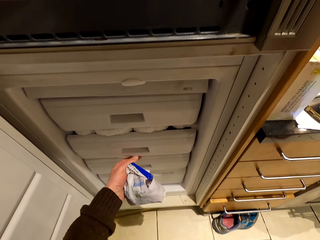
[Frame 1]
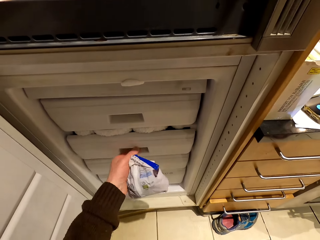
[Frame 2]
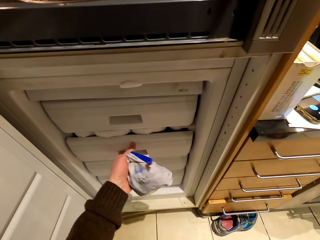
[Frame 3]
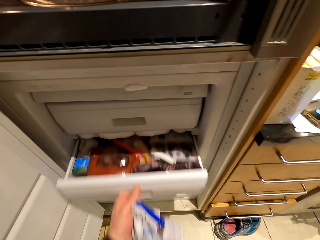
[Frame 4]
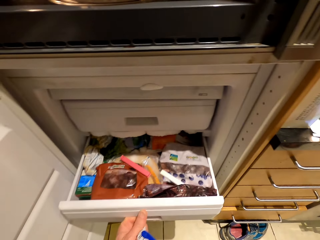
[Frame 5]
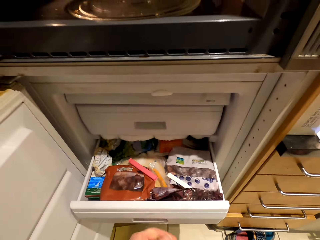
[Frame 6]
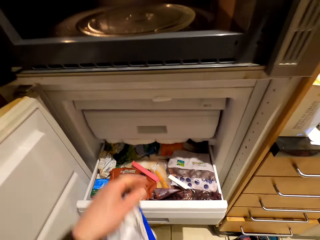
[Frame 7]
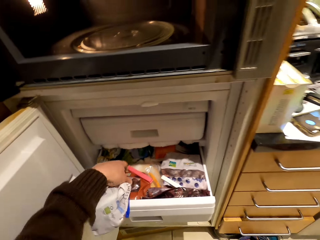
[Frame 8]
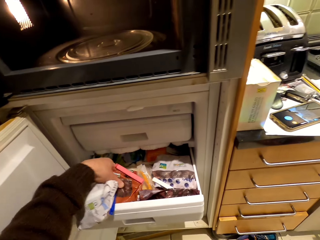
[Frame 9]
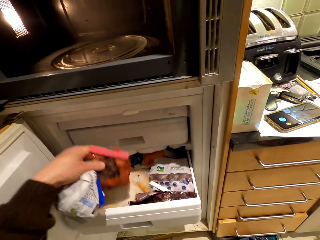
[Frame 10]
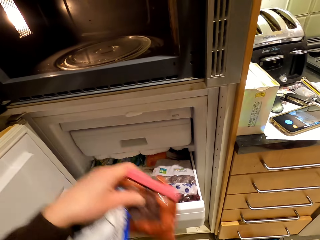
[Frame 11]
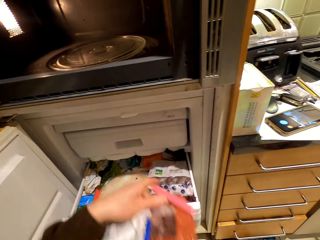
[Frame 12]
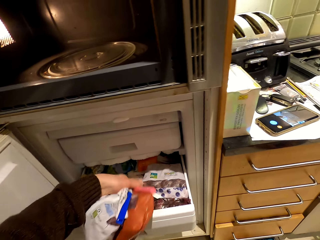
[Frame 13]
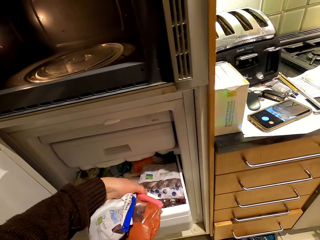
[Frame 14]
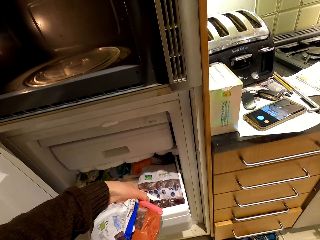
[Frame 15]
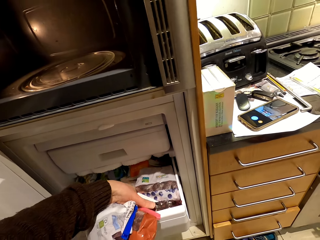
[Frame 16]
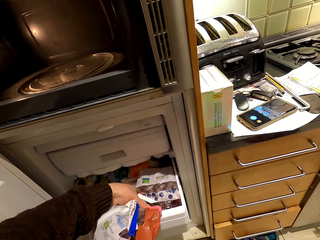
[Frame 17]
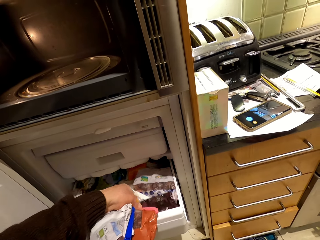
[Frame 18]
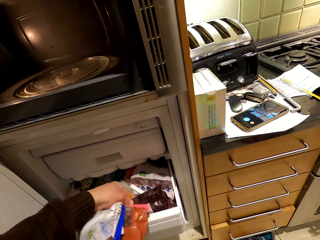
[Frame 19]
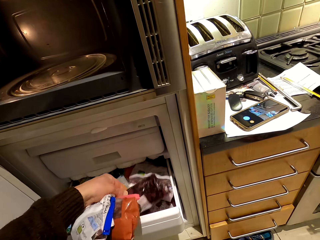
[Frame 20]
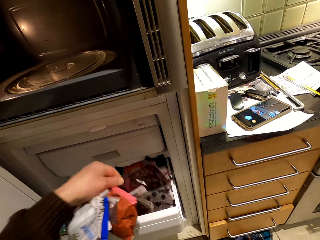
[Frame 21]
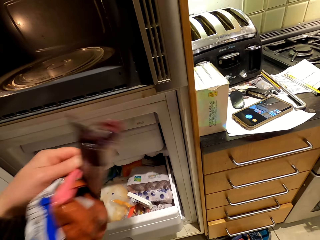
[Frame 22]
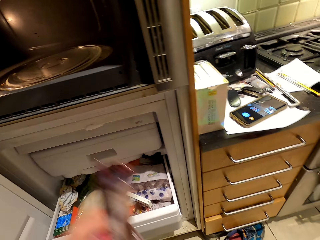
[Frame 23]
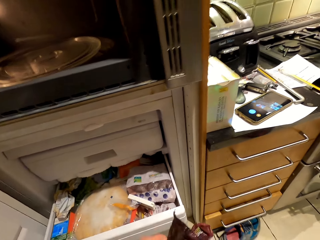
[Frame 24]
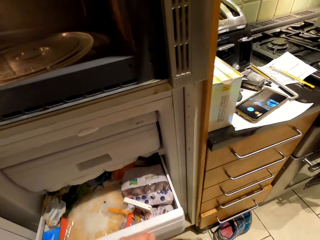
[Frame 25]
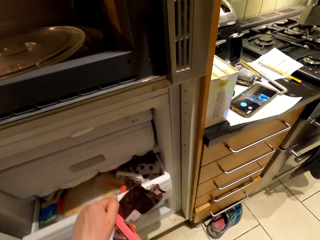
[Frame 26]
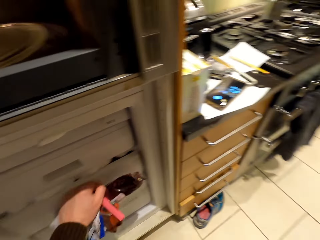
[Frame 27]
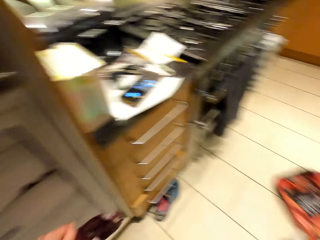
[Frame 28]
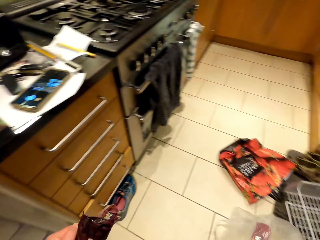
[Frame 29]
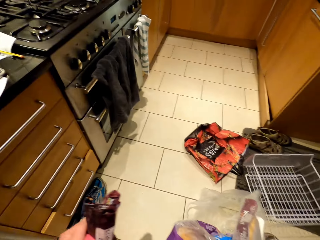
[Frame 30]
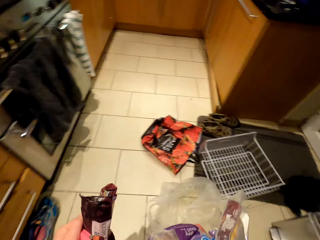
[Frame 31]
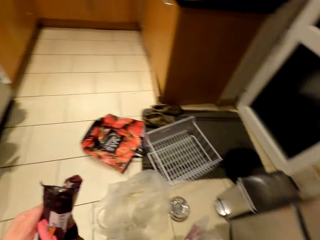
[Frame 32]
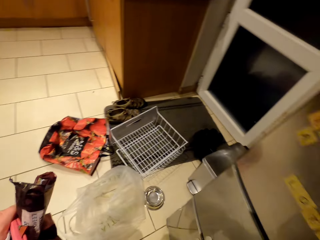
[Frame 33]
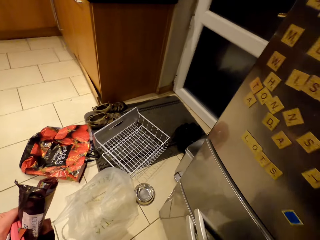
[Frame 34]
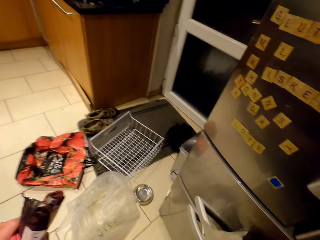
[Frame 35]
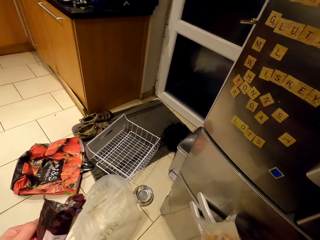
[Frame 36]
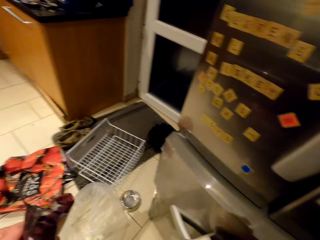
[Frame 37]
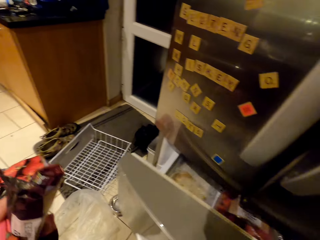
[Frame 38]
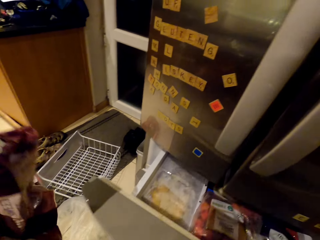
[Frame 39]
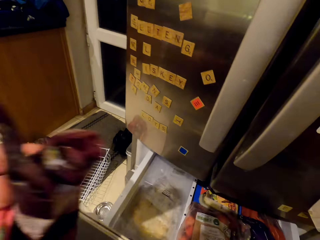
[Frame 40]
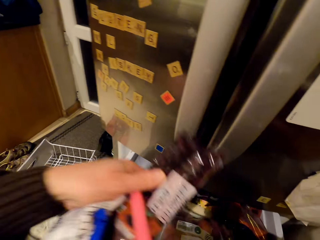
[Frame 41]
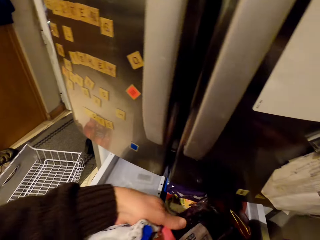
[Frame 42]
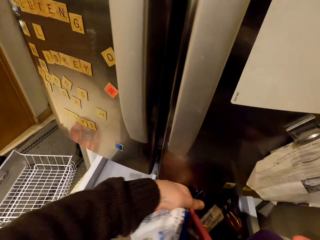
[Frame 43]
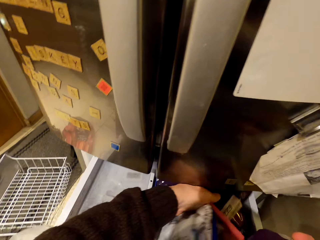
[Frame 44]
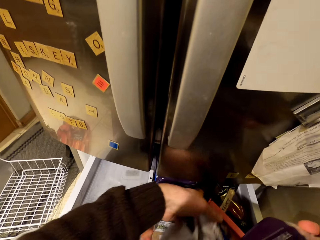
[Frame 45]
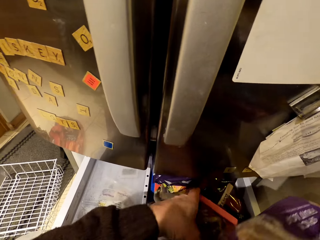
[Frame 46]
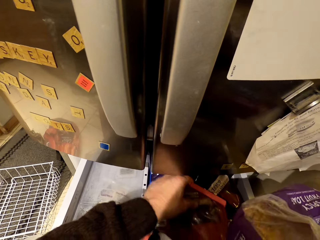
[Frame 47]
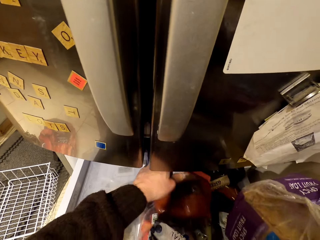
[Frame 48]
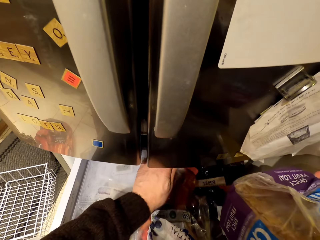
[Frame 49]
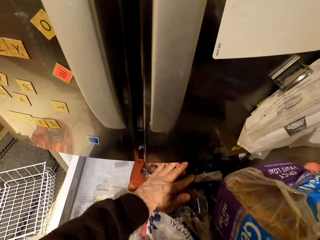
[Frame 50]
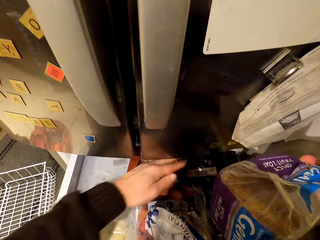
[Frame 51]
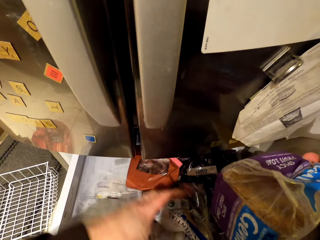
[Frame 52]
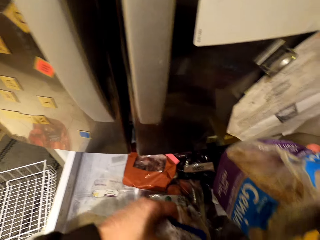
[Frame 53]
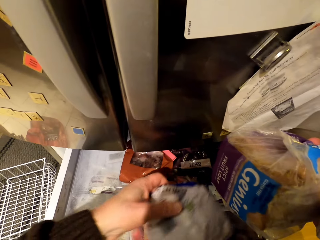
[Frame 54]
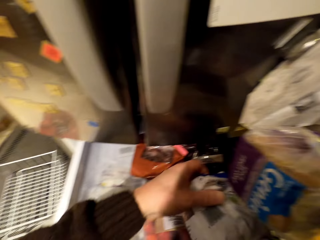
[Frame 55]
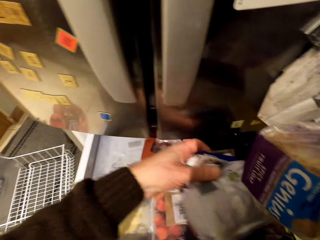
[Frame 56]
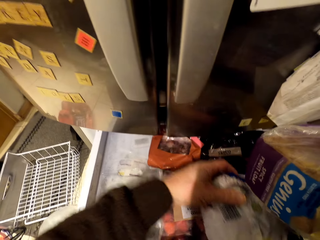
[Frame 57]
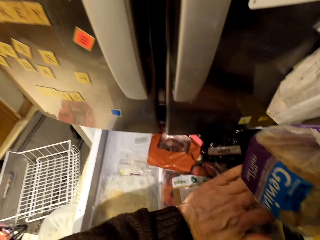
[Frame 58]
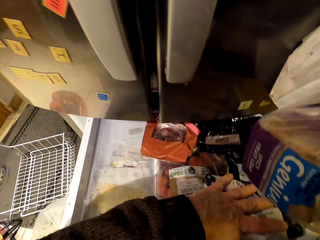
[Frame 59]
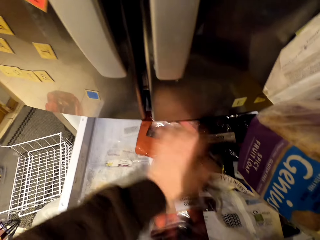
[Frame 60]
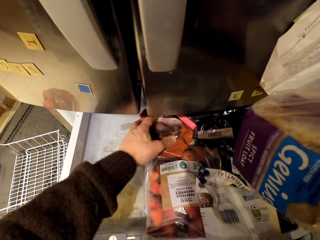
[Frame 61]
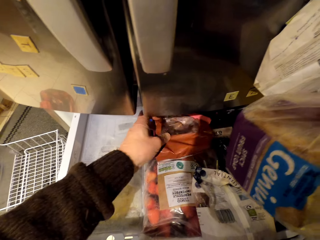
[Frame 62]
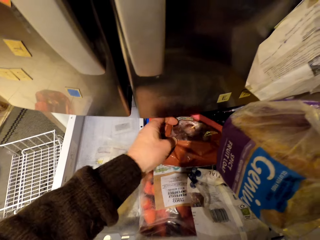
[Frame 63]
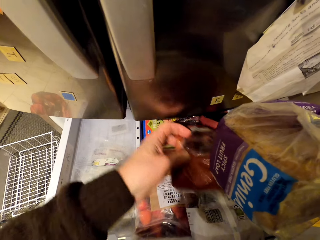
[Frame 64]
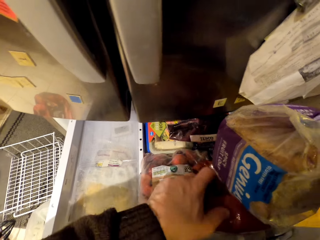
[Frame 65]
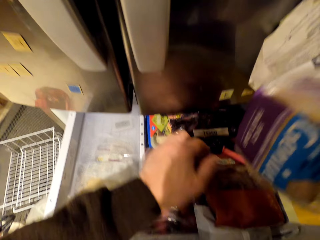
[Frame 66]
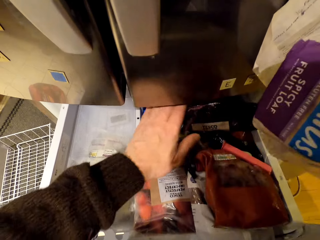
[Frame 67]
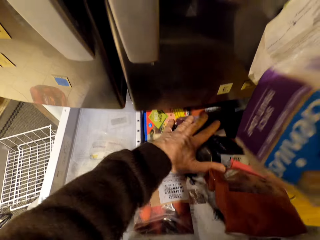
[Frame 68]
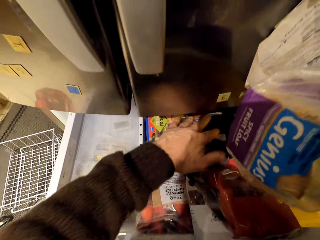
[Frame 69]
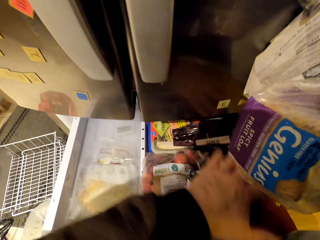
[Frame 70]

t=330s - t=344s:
The camera wearer opens a fridge drawer. They take out packets of food from the fridge. They close the fridge drawer. They open the fridge drawer. They put the packets of food into the fridge. They arrange the packets of food into the fridge.

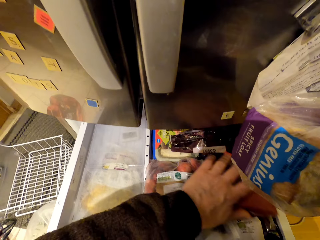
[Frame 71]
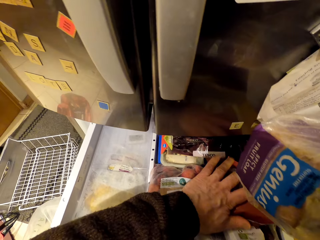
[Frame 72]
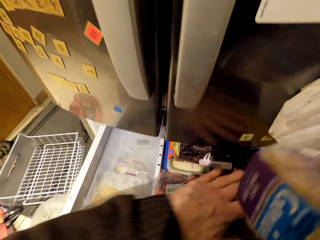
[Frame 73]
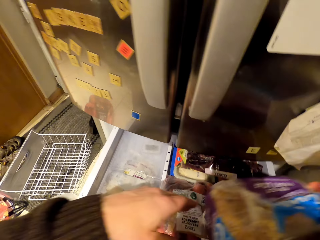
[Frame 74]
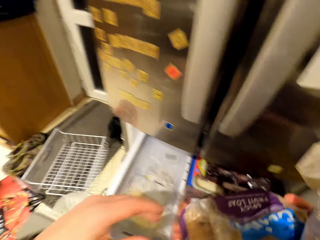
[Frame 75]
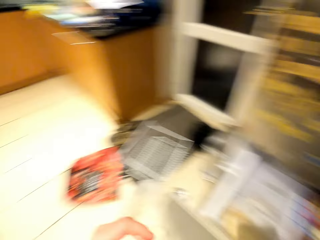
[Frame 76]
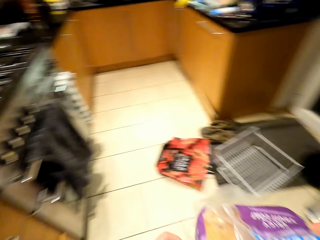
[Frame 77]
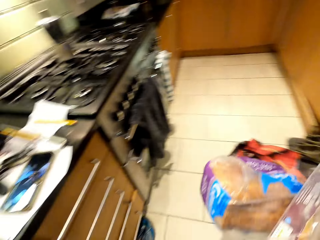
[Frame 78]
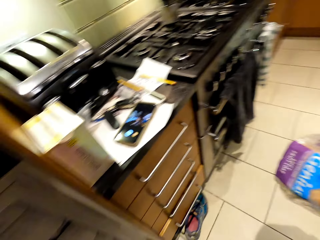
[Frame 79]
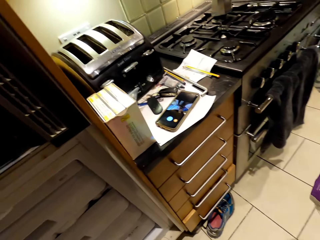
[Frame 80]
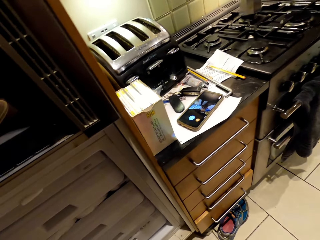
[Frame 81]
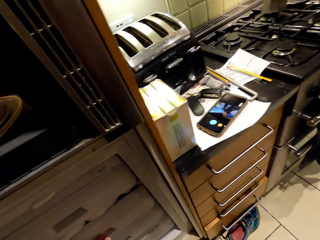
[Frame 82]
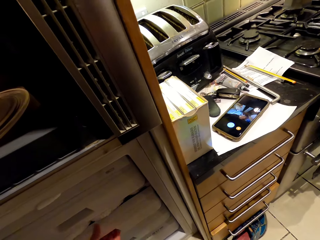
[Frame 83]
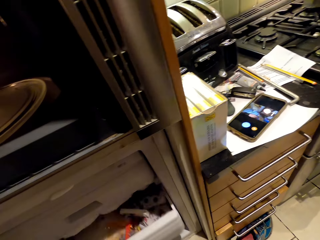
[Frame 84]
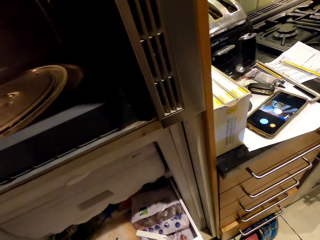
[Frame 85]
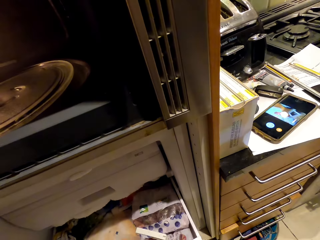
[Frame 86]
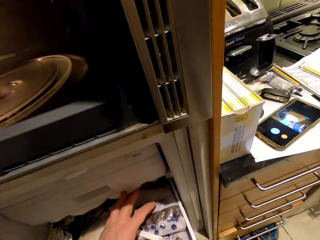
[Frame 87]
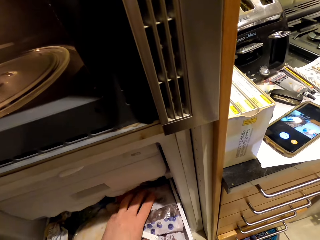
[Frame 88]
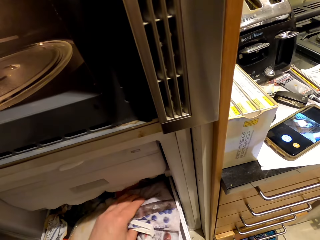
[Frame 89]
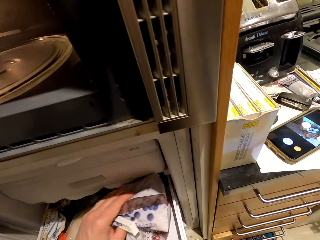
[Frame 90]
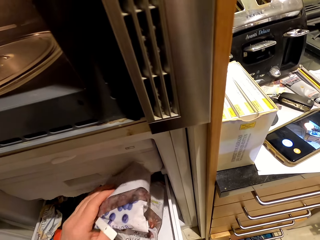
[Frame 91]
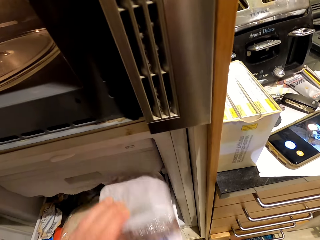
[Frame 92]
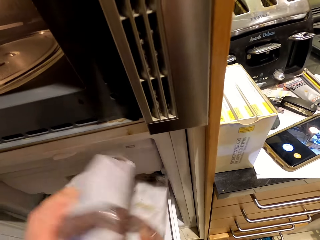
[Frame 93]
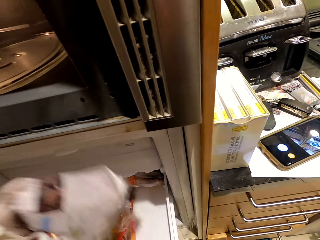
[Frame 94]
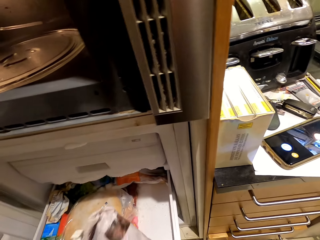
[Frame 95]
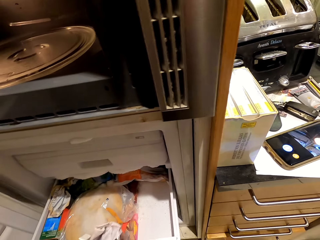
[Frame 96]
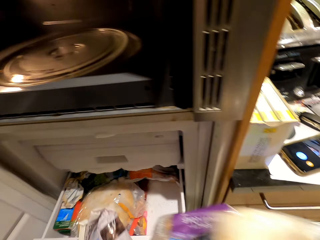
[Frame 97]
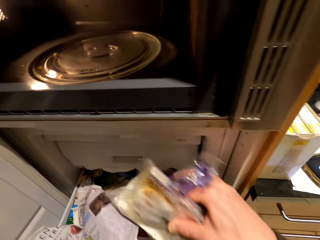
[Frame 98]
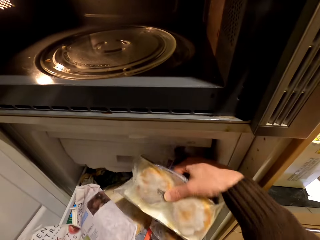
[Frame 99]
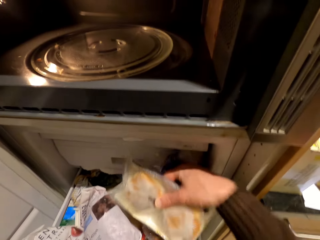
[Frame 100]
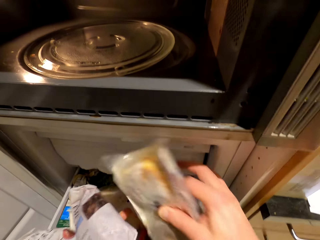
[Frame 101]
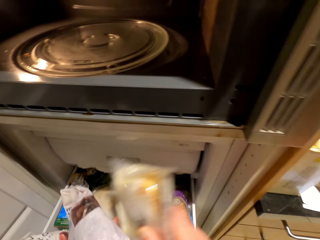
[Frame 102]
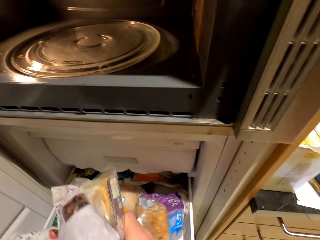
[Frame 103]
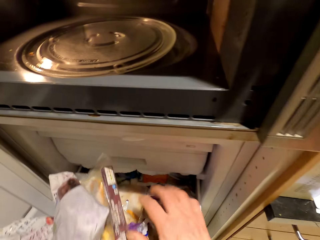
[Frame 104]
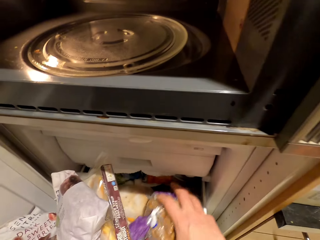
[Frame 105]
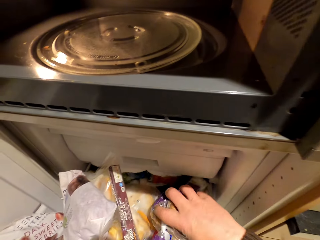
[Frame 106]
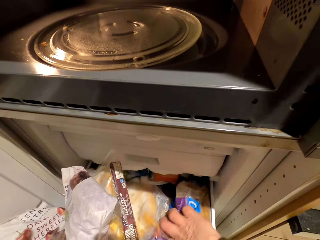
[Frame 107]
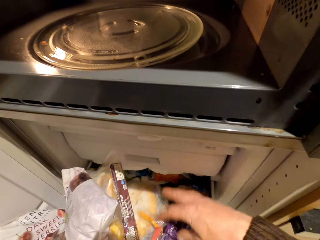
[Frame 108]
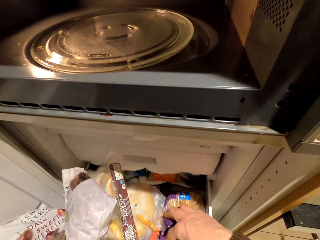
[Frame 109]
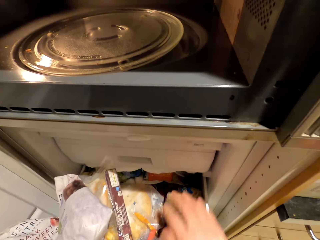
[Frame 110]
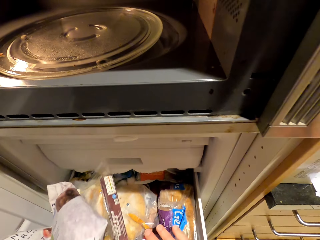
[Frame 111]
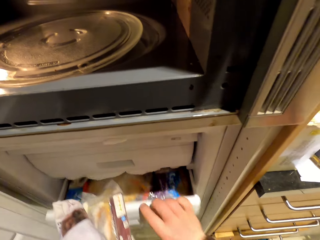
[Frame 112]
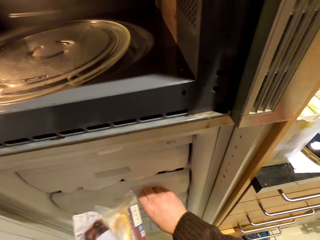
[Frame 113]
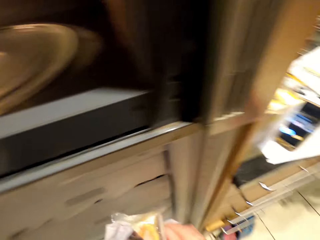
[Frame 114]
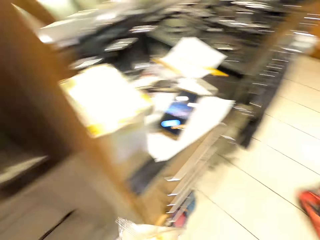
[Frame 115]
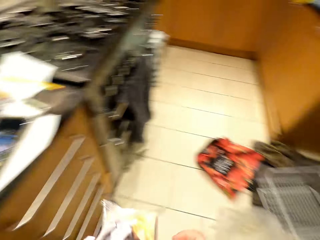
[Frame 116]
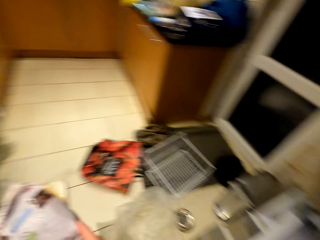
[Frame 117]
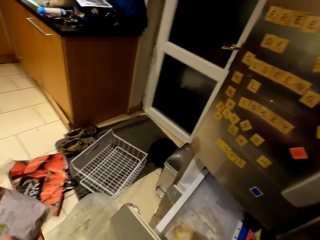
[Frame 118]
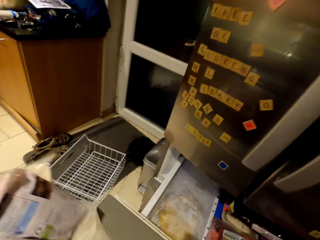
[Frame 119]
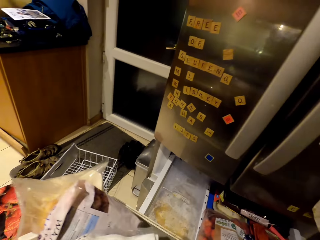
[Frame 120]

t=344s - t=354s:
The camera wearer opens a fridge drawer. They take out packets of food from the fridge. They put bread in the fridge. They close the fridge drawer.
